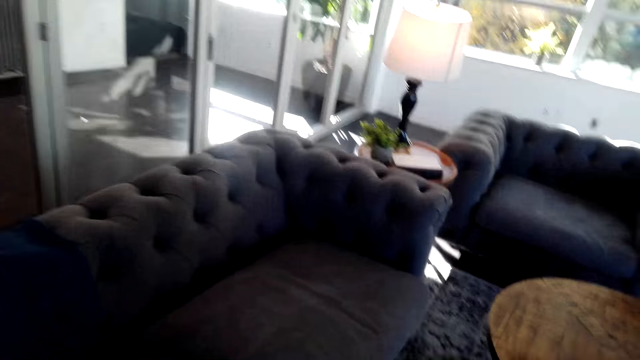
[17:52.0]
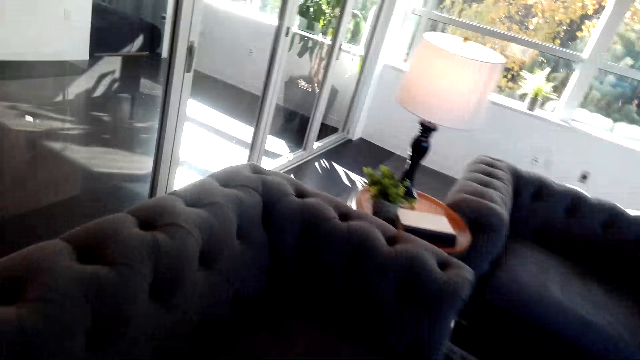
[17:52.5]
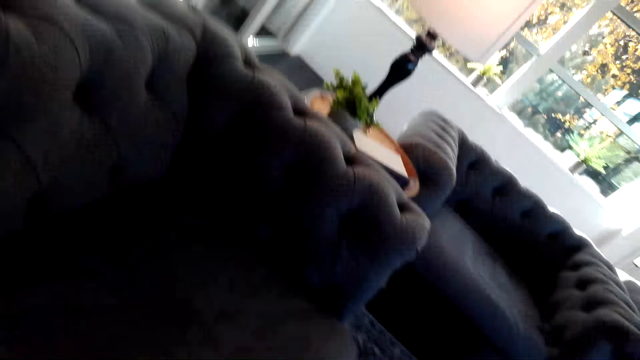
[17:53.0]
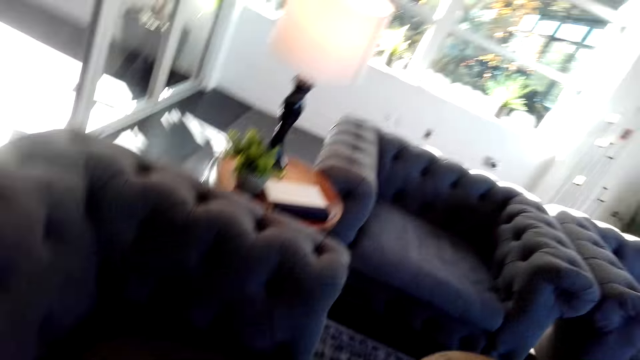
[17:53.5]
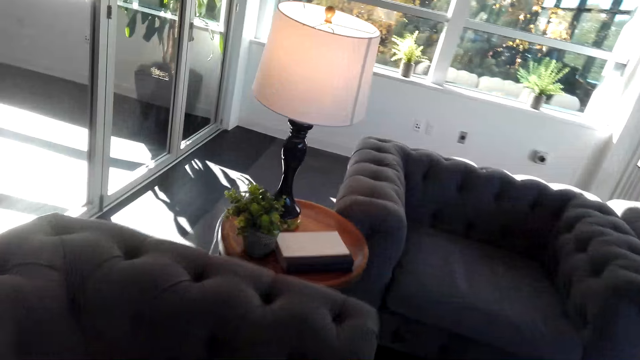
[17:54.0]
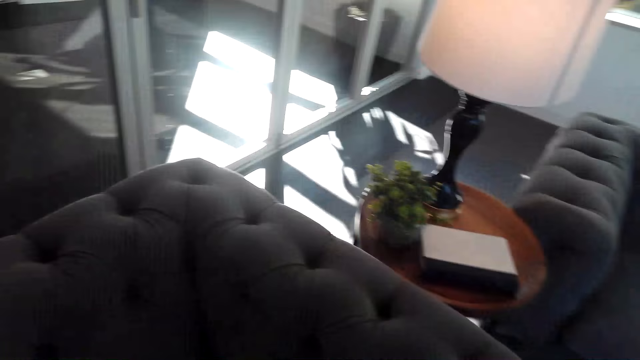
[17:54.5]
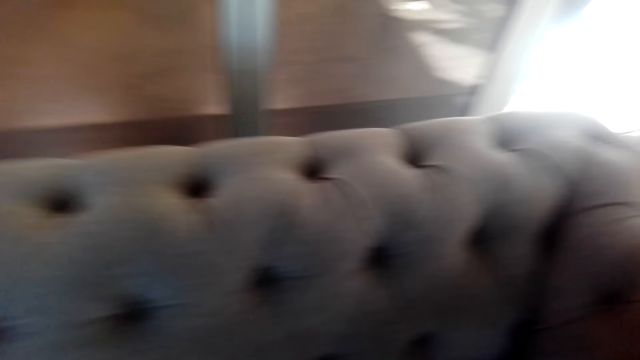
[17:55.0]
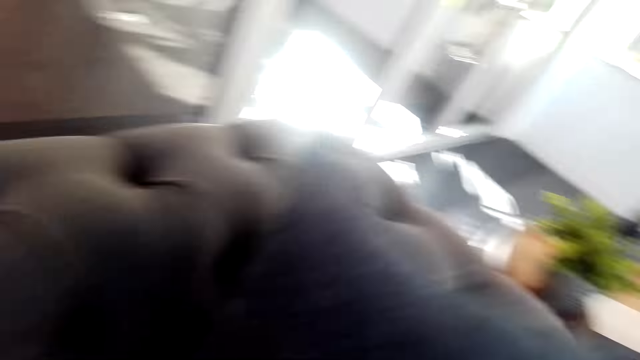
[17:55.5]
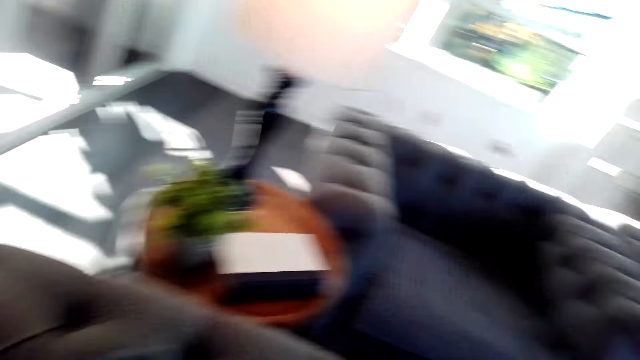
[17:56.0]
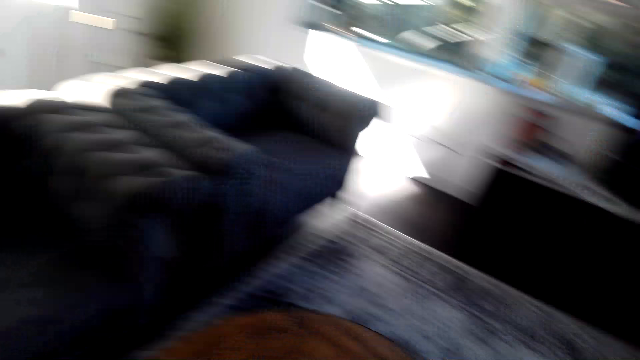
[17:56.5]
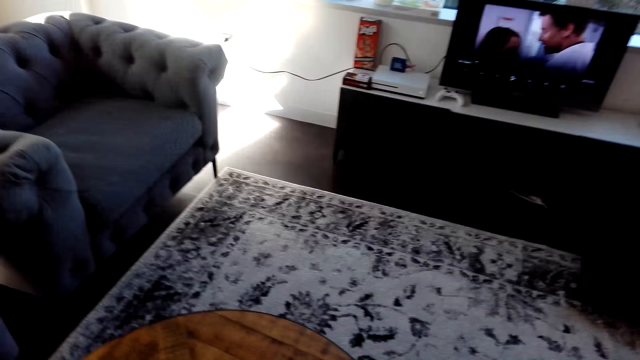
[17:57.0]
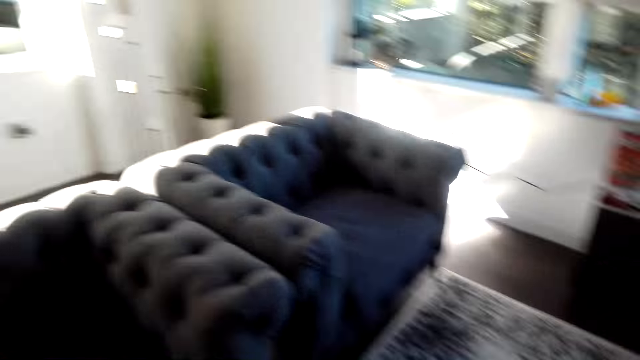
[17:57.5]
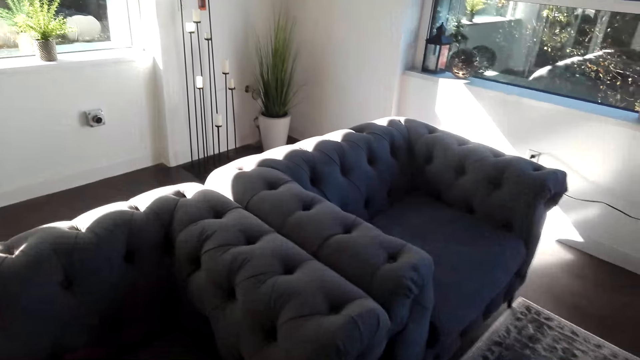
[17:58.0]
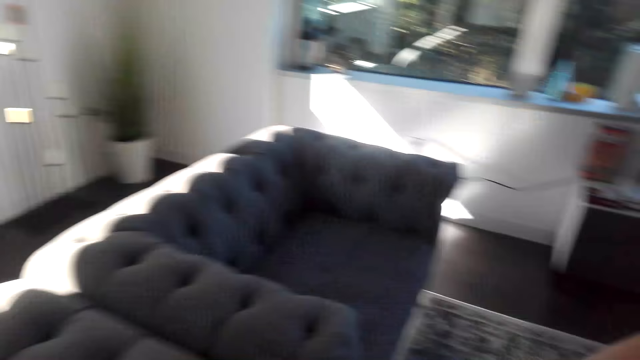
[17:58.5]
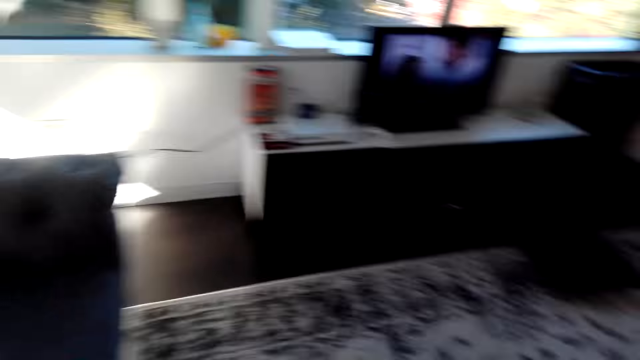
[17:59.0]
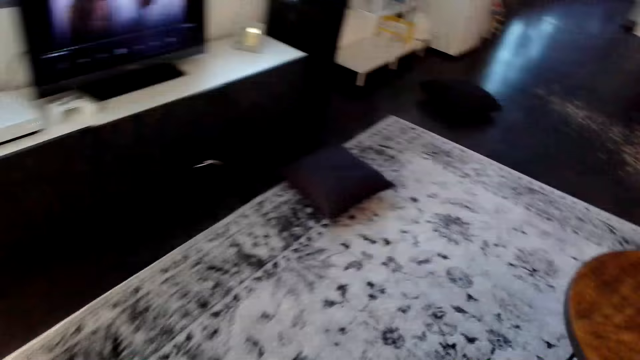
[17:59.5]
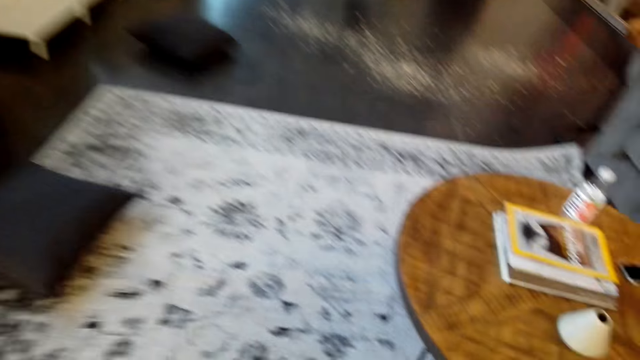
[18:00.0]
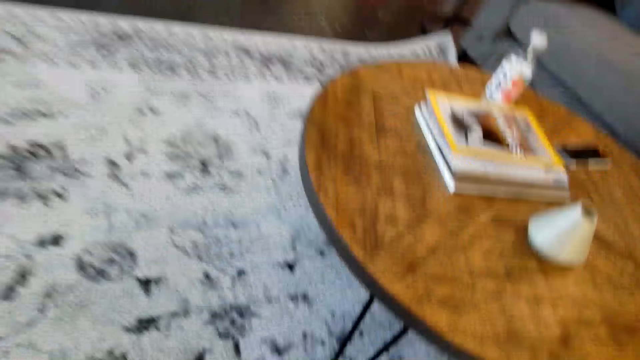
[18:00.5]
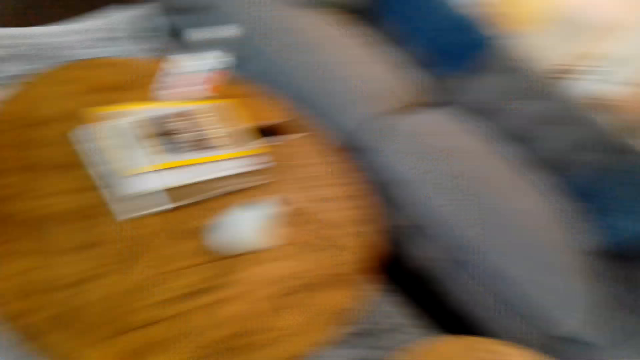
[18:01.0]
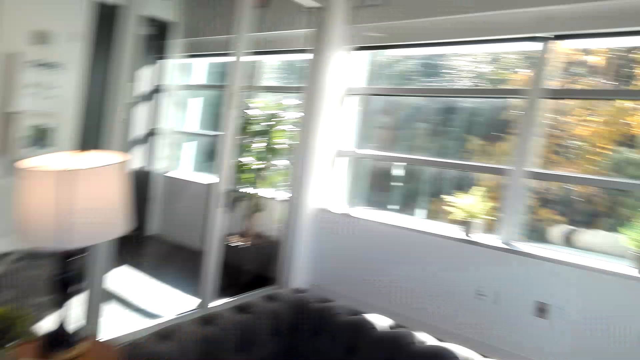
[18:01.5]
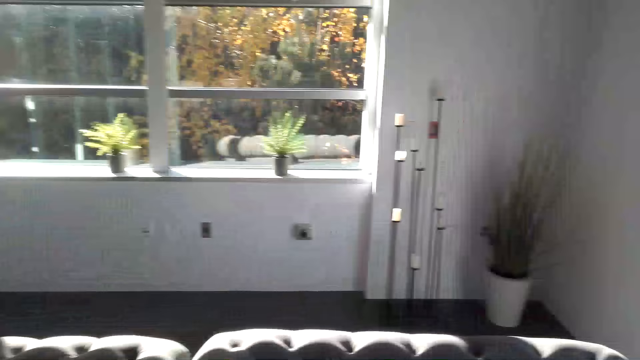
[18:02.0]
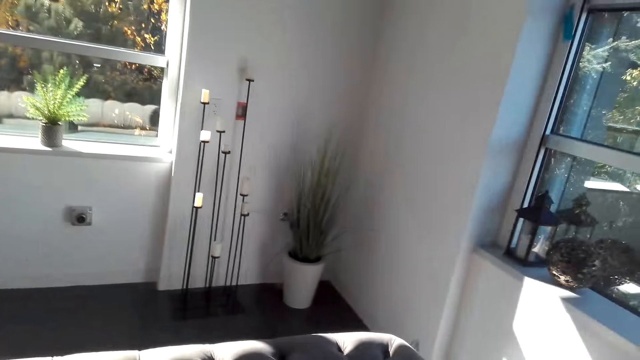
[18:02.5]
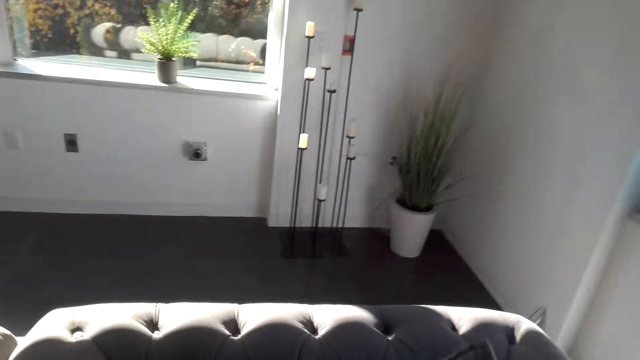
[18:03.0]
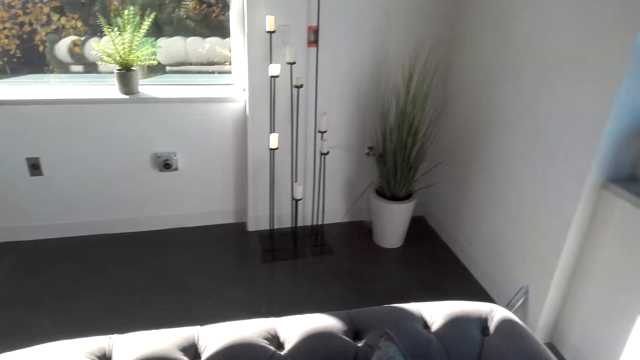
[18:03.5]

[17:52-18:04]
The camera wearer walks around the room. They put a cushion on the couch.

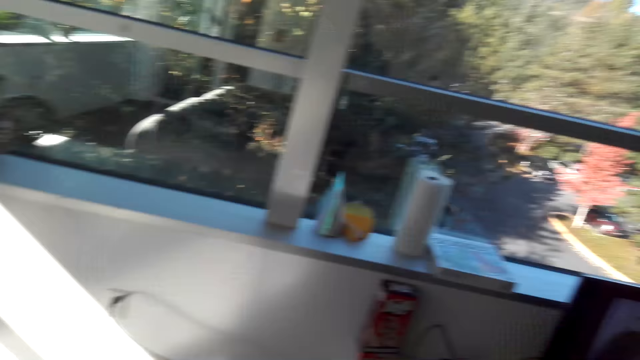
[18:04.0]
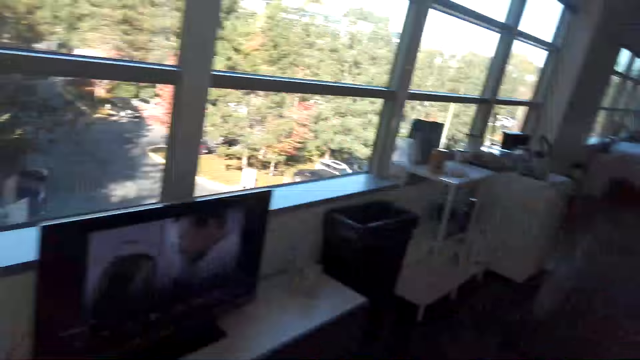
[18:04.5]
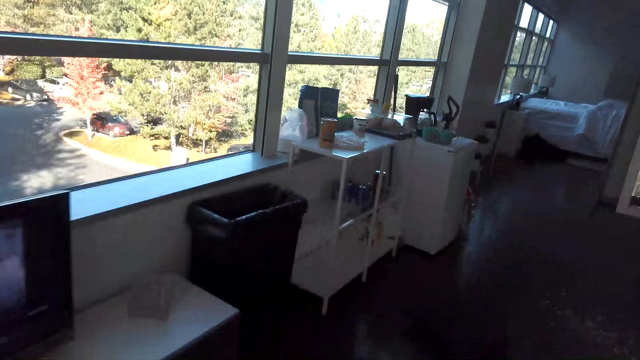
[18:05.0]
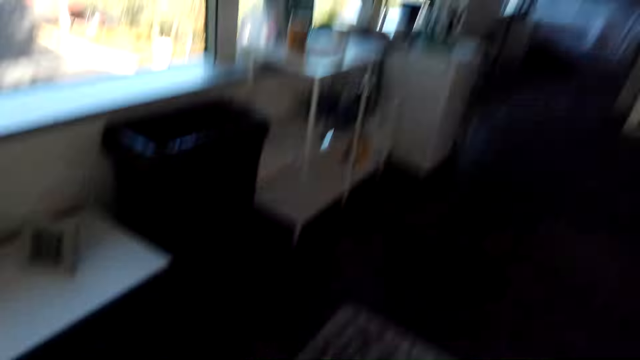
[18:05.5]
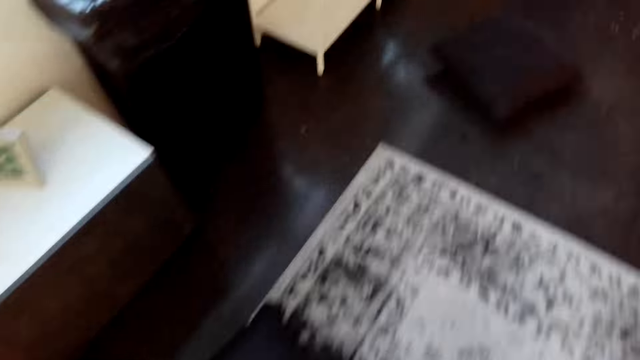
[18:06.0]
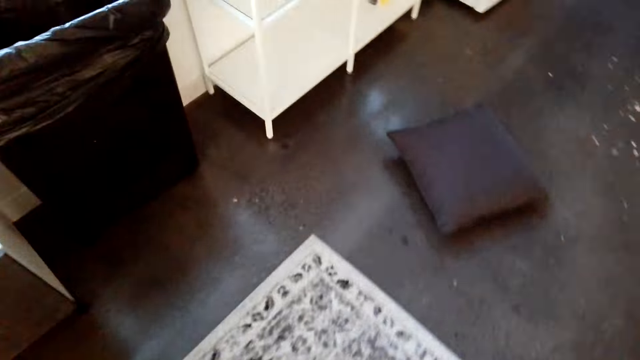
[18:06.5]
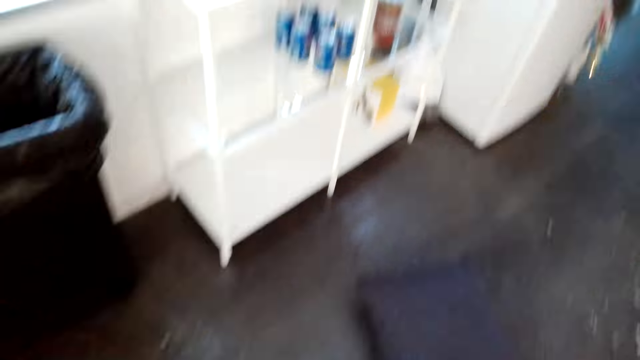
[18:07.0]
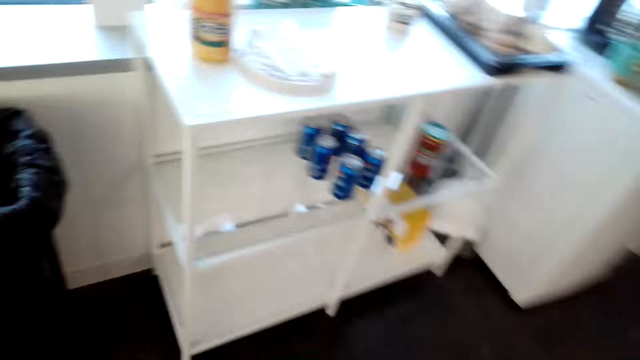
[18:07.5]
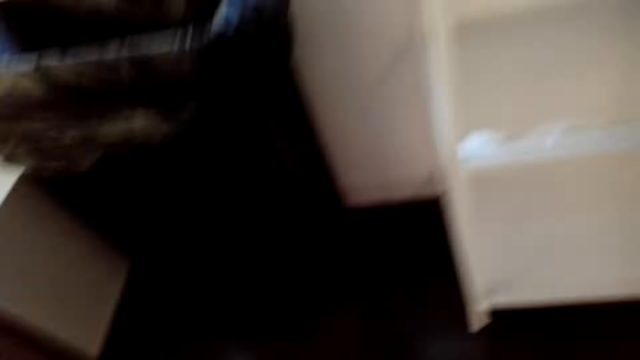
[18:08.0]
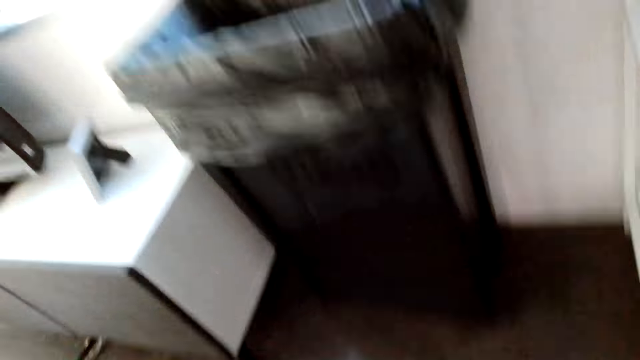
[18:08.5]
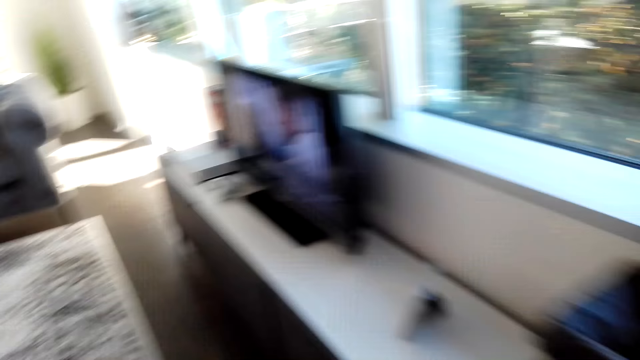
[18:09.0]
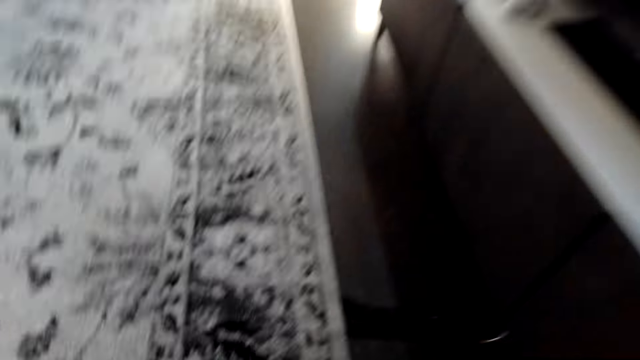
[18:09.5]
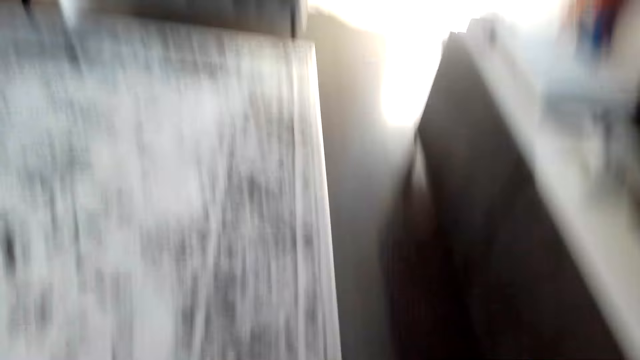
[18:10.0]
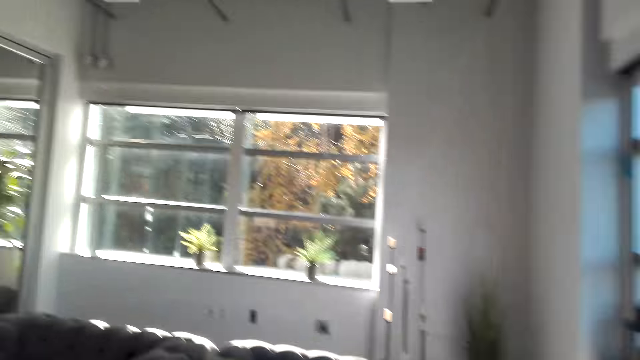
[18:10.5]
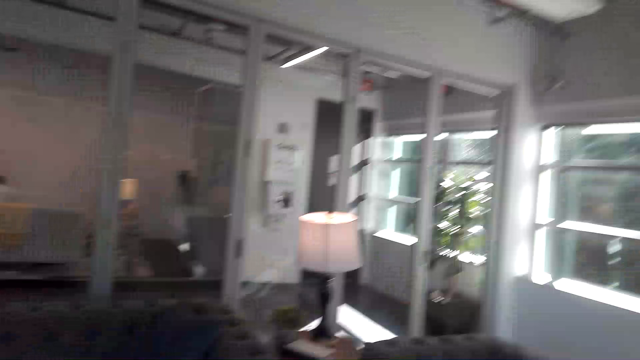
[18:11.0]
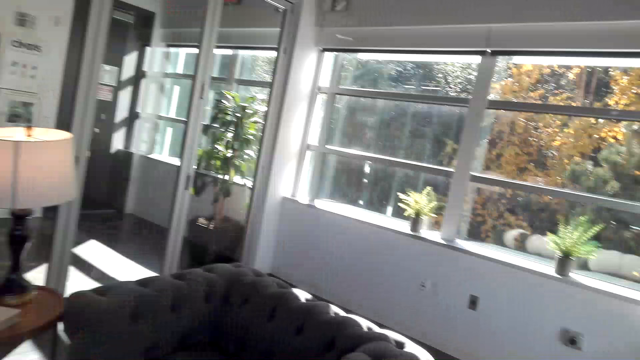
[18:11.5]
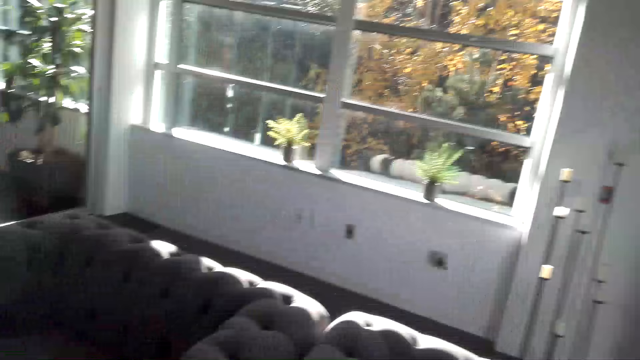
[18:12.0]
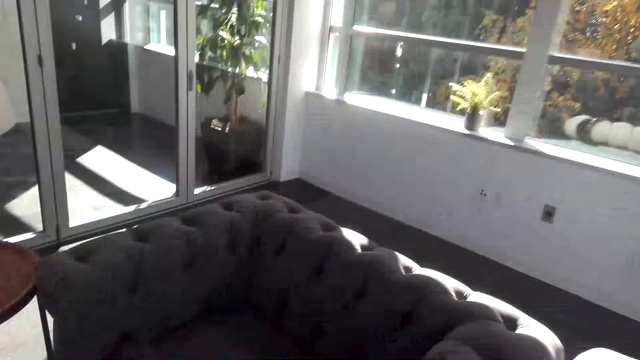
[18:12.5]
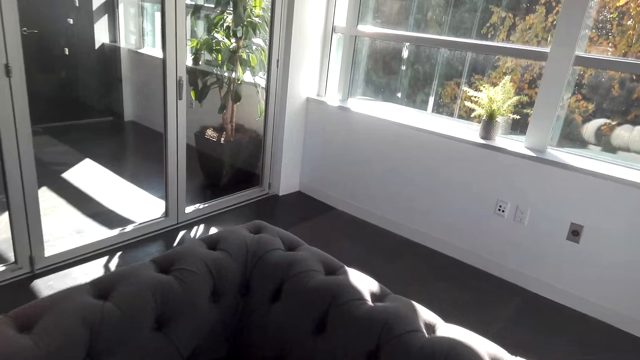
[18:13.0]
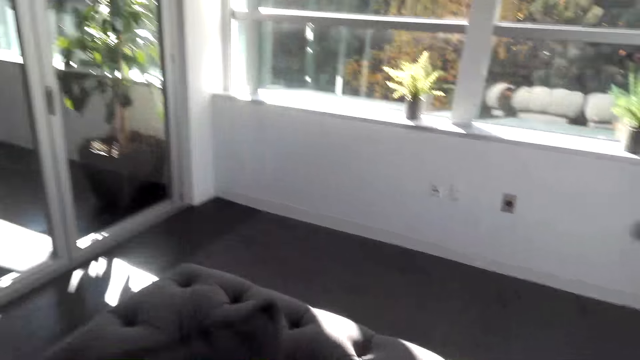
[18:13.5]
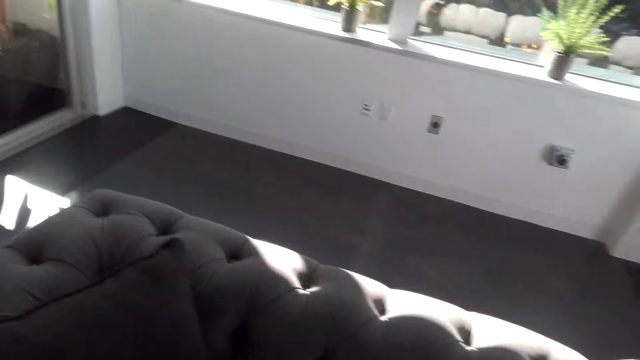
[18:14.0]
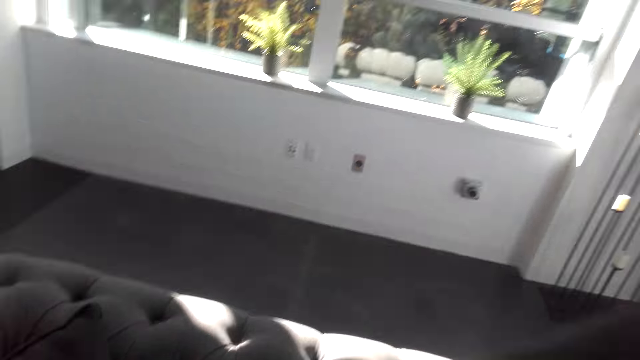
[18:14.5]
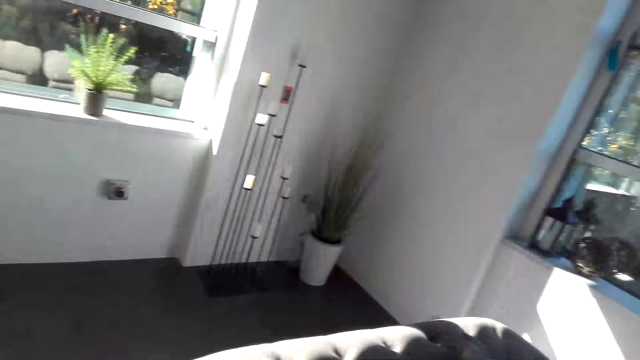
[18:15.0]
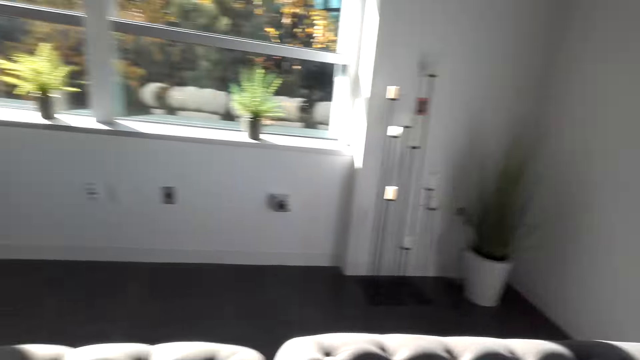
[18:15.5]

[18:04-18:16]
The camera wearer walks around the room. They turn around. They put the throw pillow on the sofa.
